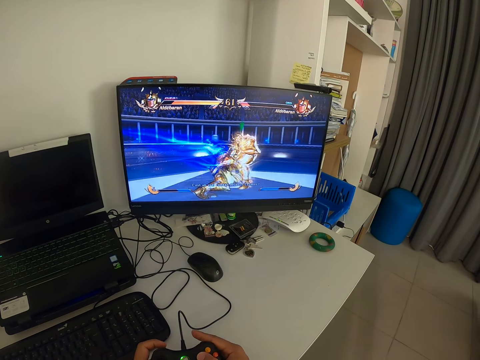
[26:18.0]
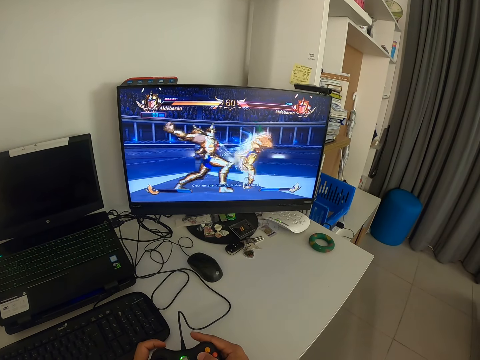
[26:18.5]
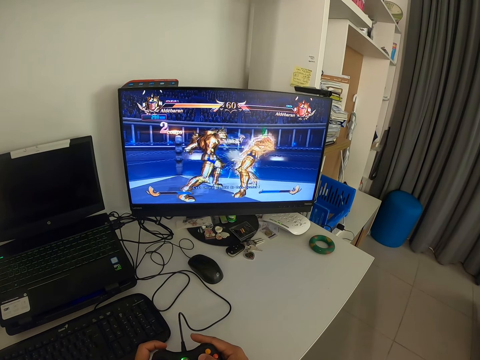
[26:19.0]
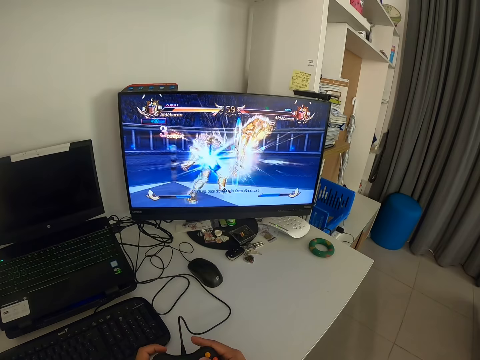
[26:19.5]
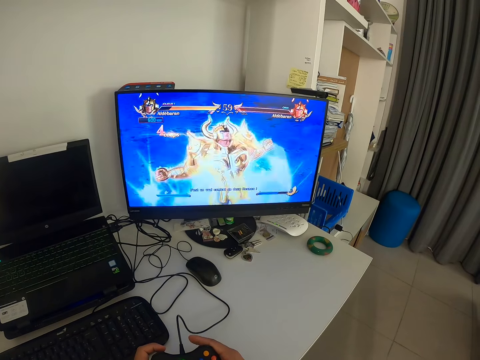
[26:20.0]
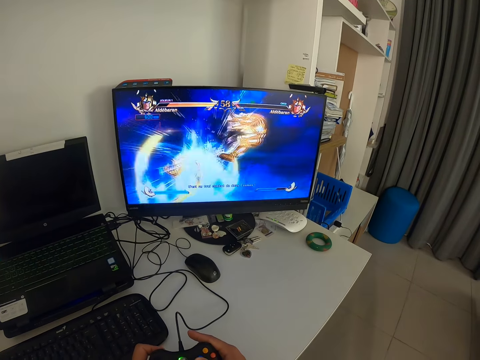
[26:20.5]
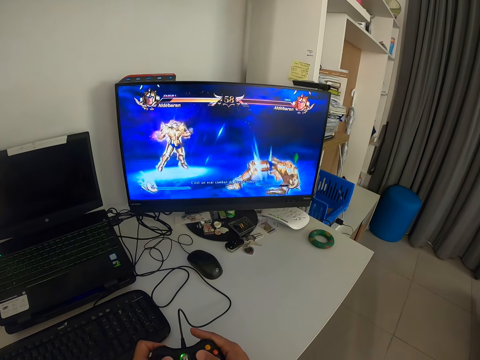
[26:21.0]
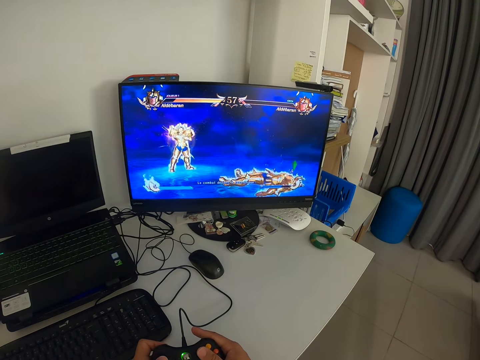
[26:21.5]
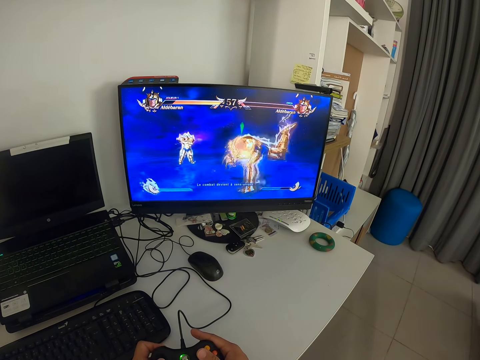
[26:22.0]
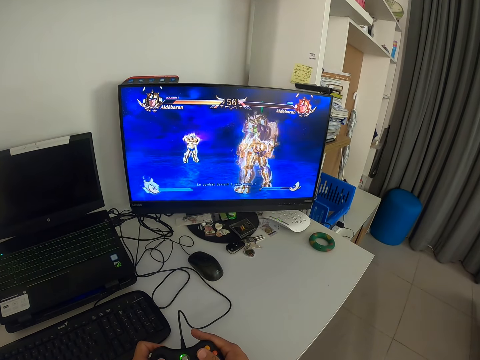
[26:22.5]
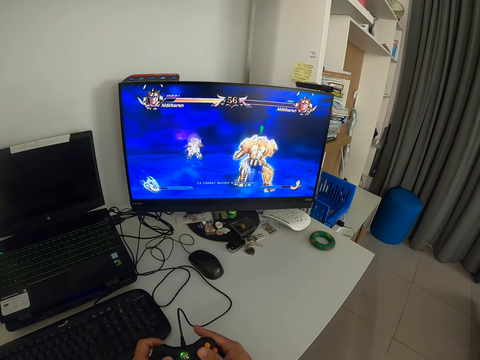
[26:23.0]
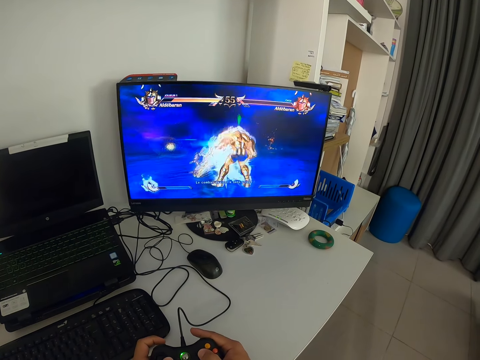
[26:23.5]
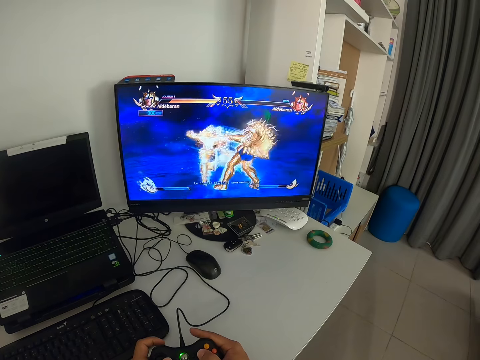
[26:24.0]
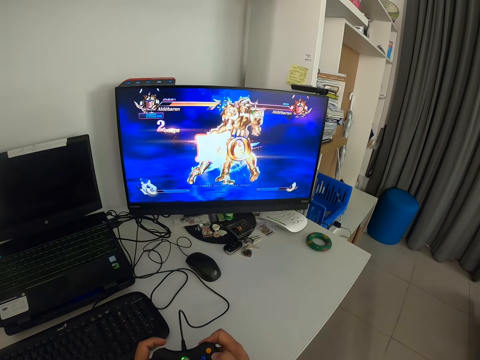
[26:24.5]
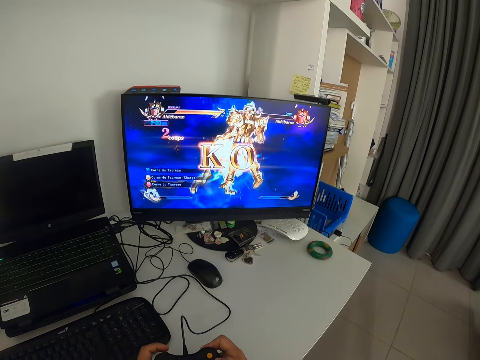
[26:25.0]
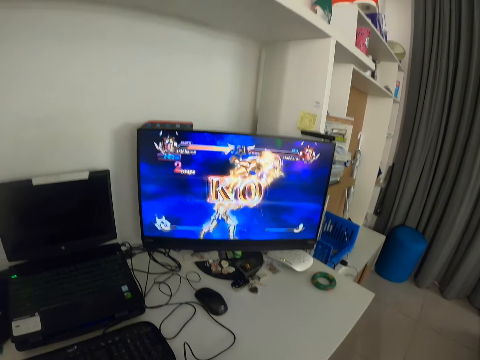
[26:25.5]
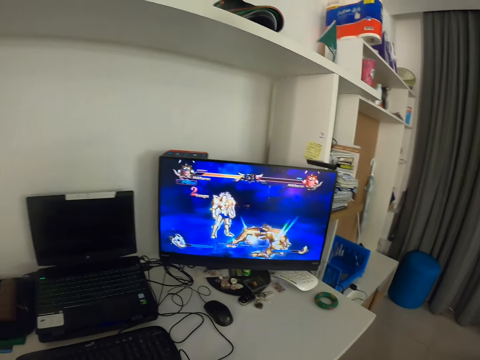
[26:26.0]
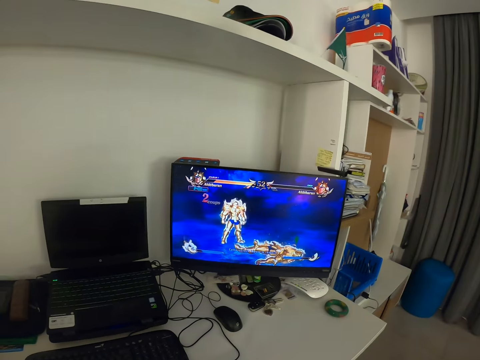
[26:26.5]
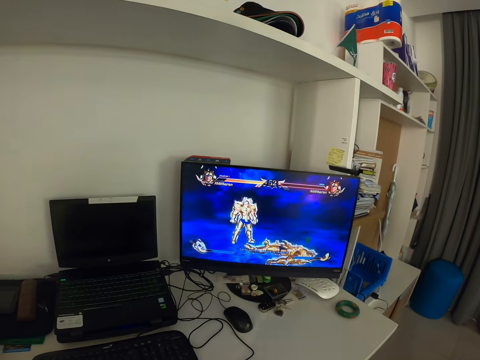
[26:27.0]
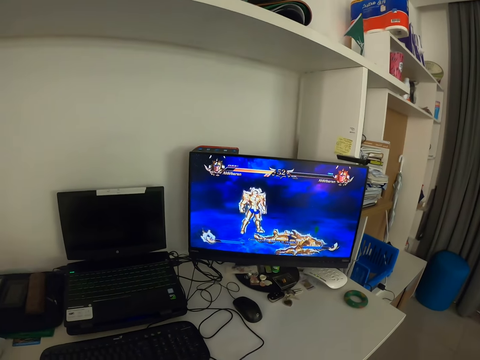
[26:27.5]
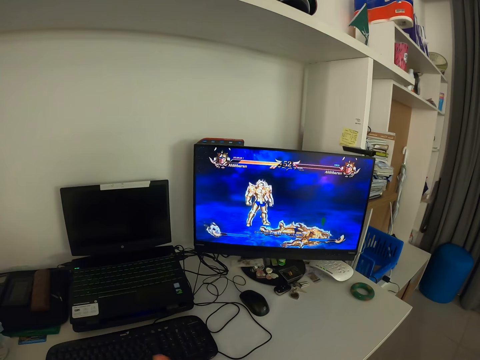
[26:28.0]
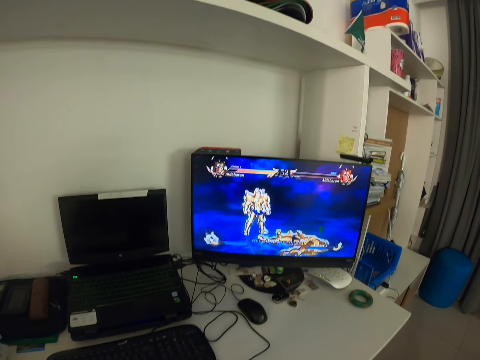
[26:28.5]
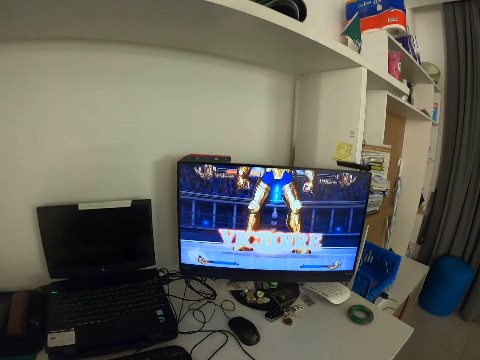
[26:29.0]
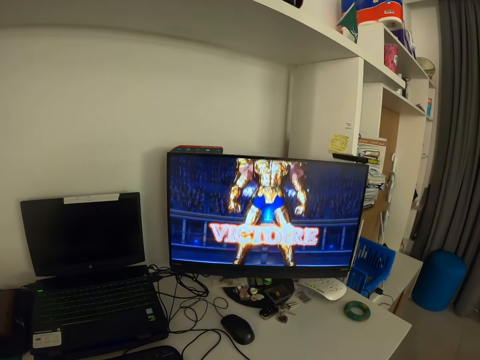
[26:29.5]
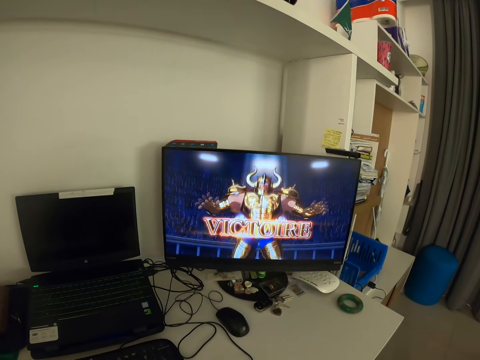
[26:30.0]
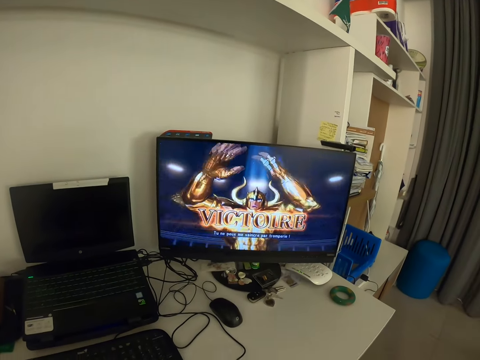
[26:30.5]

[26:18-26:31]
The camera wearer looks at the monitor. They press a game pad. They look at the monitor.

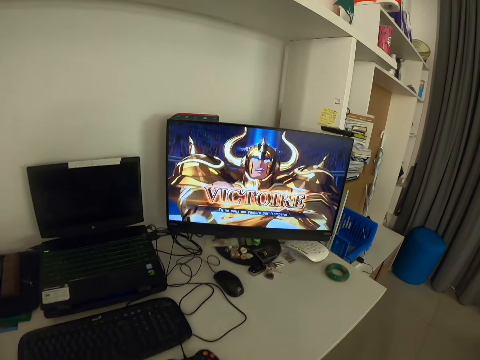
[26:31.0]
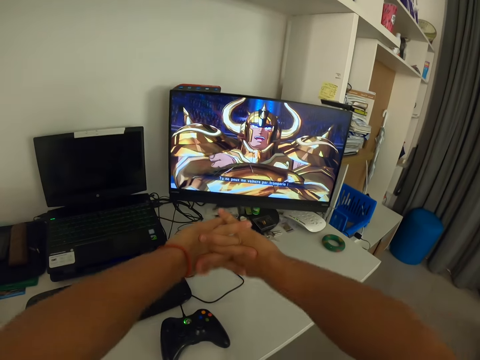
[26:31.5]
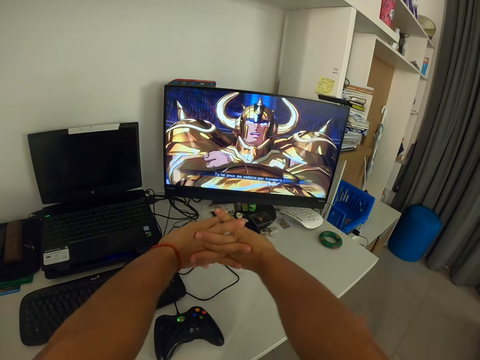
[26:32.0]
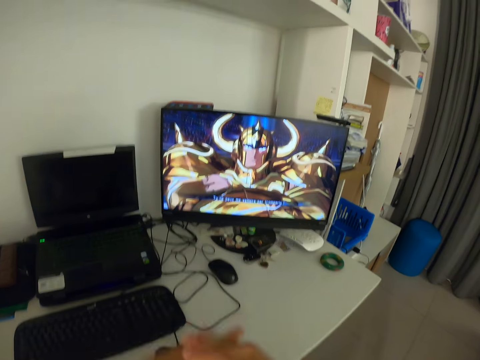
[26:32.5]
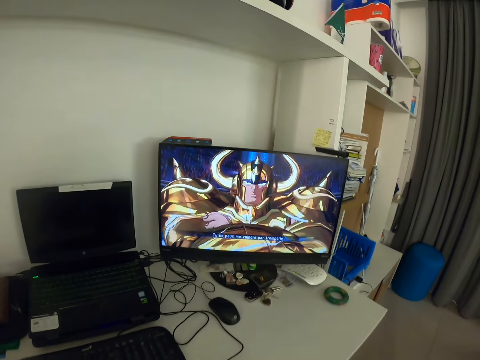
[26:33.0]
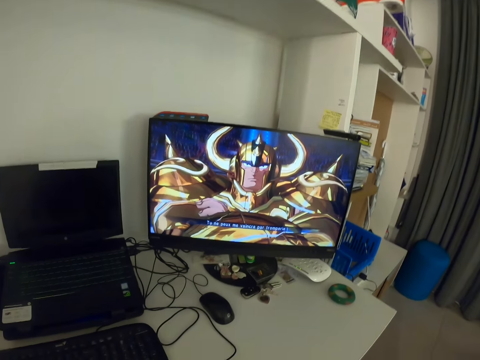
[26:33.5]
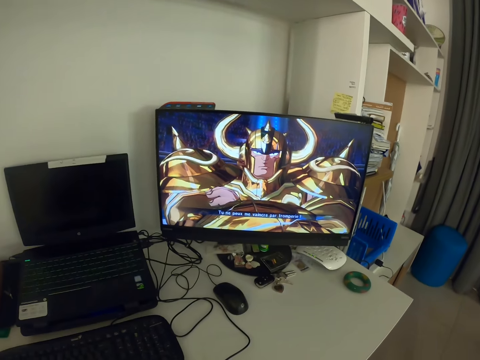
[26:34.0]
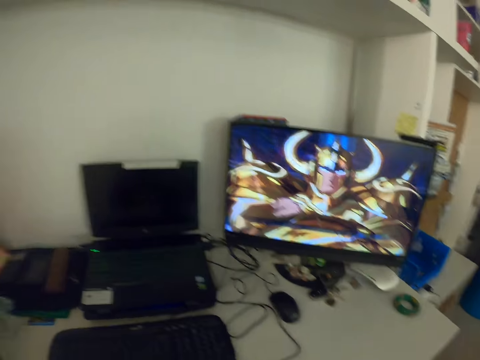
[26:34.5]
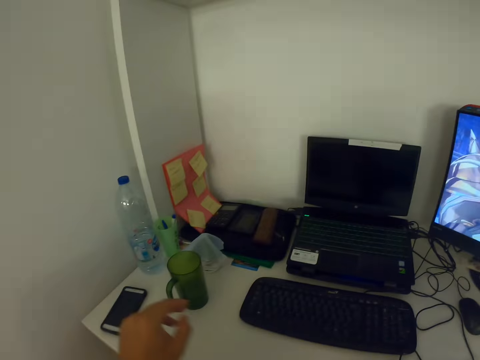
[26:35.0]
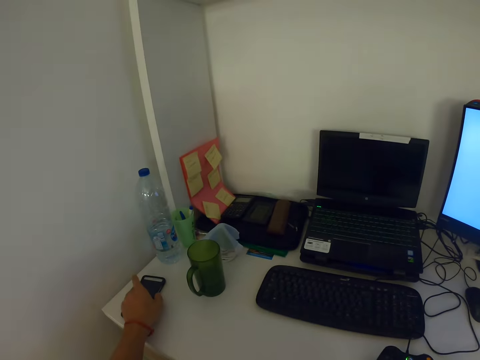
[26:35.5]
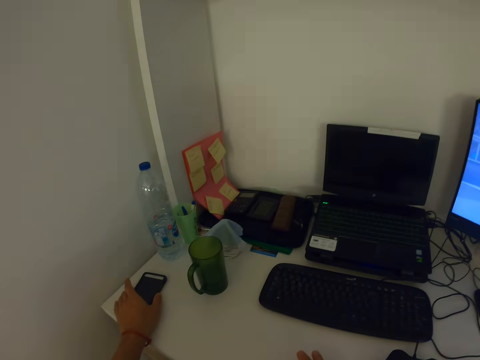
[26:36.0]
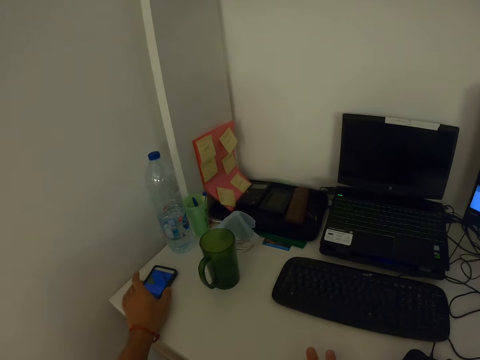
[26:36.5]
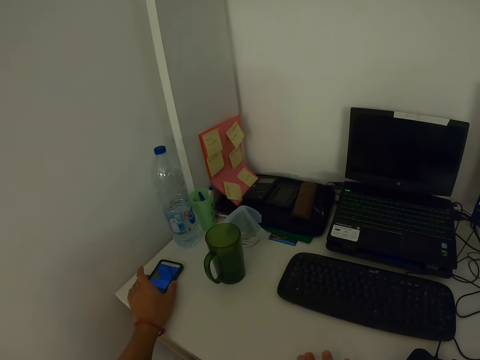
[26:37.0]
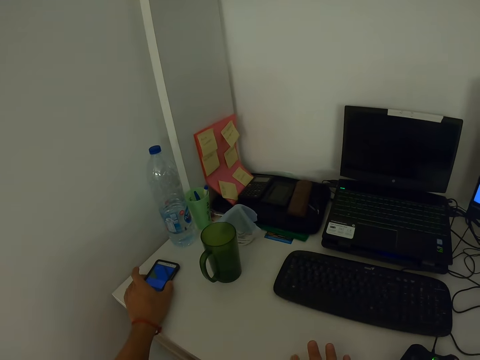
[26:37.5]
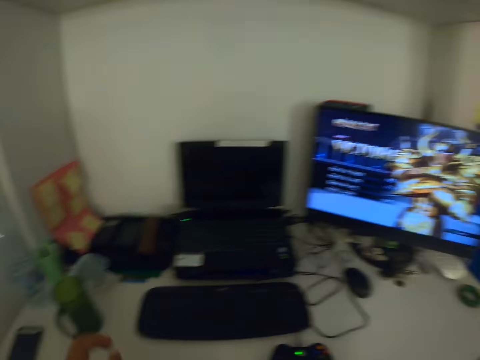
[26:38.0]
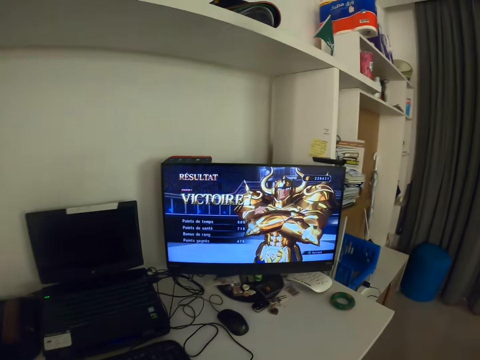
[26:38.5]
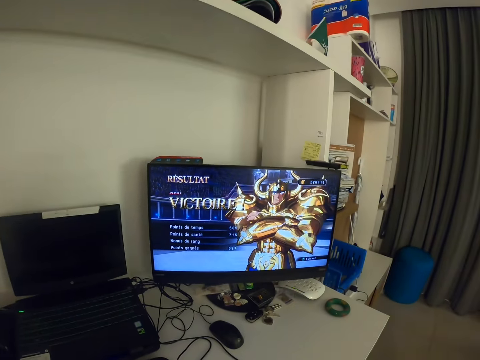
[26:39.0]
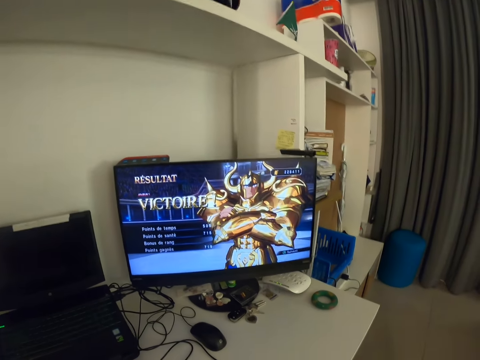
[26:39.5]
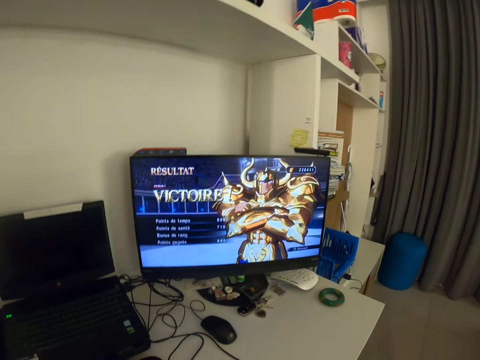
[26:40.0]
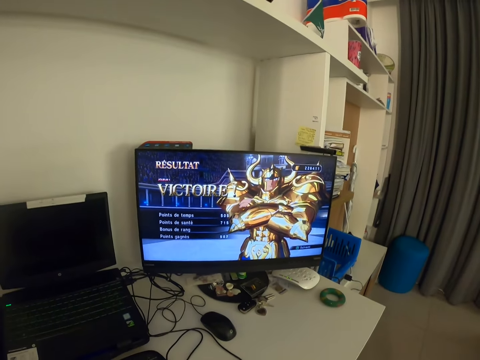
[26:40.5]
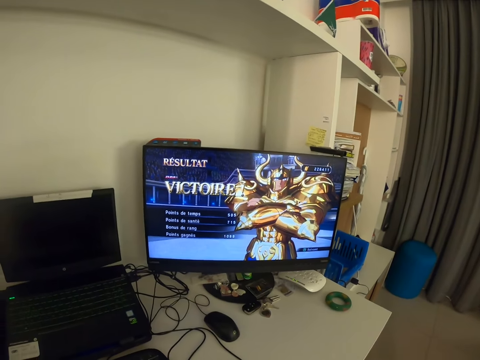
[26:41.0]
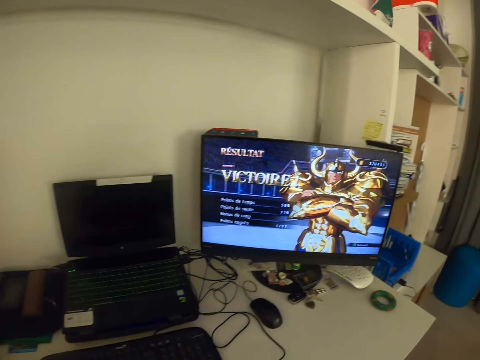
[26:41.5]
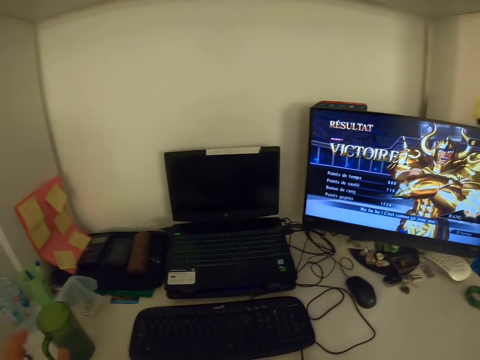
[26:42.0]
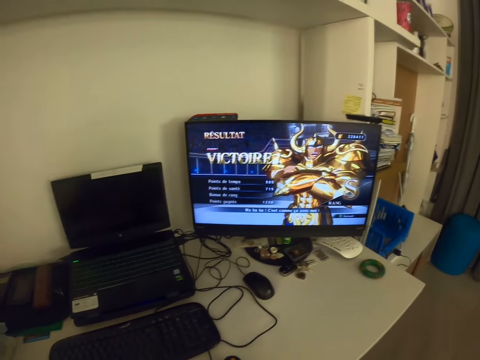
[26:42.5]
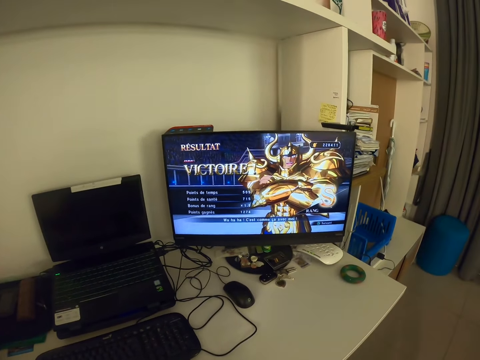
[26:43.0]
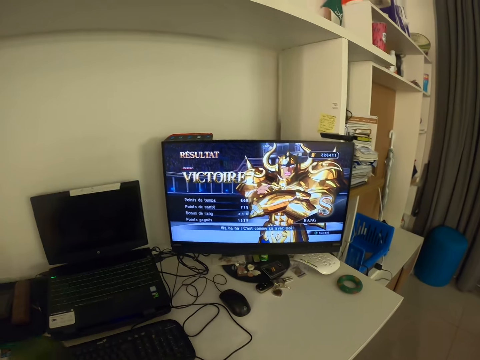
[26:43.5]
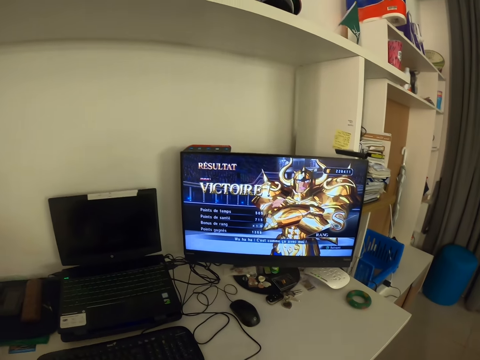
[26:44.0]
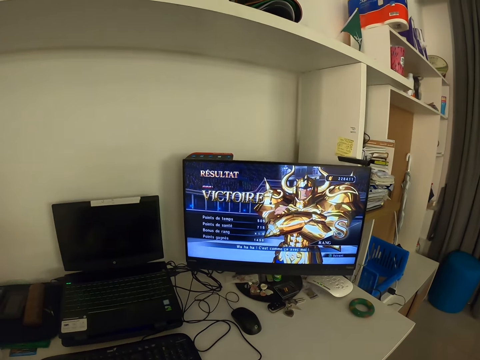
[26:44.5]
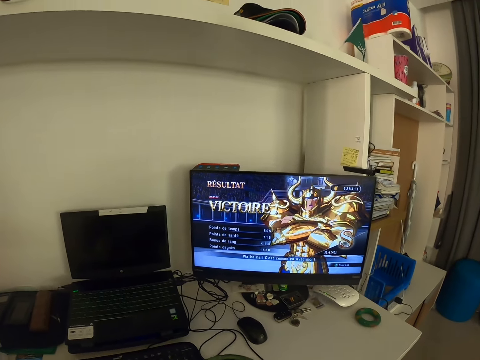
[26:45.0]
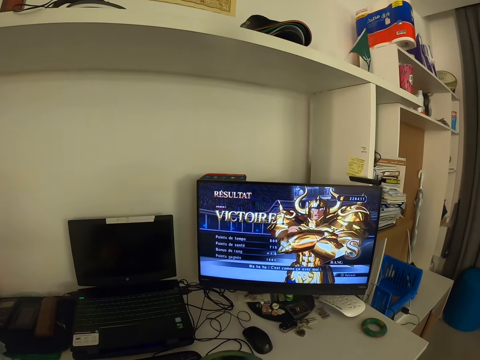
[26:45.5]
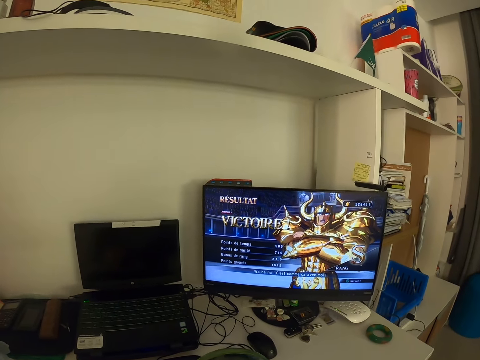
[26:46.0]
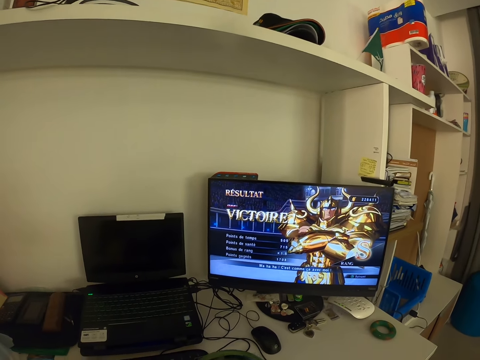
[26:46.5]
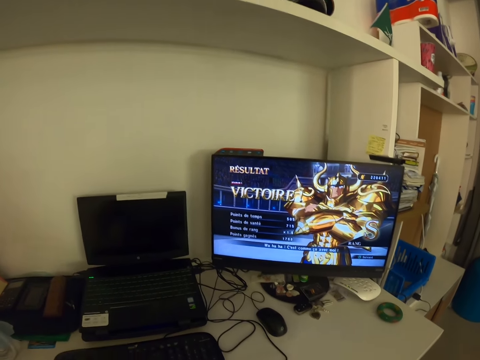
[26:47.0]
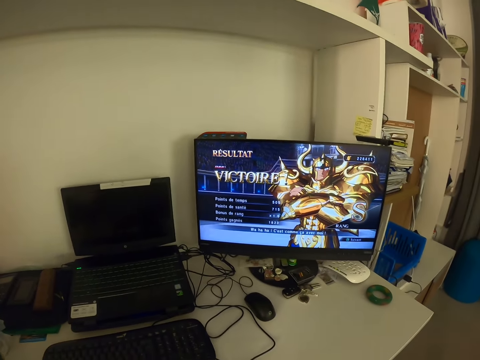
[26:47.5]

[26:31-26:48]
The camera wearer stretches his hands. He looks at the monitor. He presses his phone on the table. He looks at the monitor. He takes a cup on the table. He drinks from the table.
